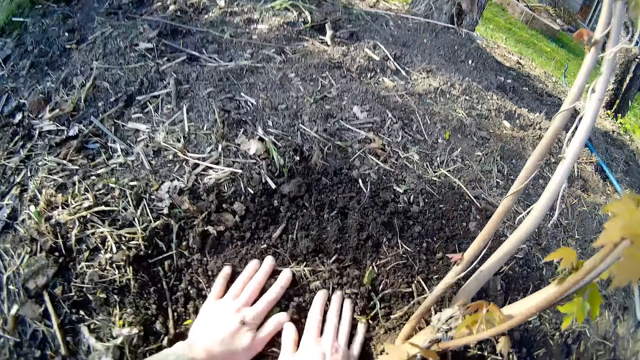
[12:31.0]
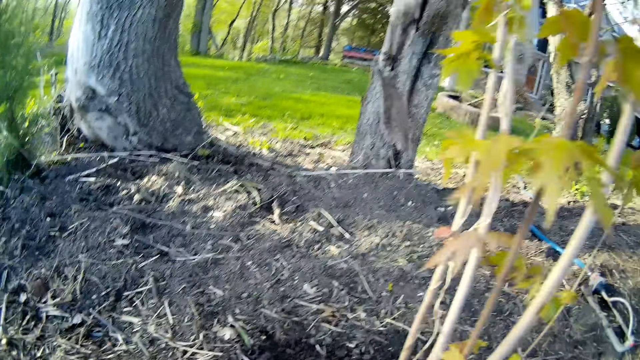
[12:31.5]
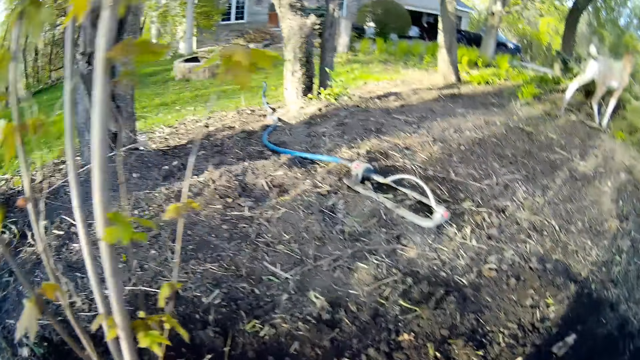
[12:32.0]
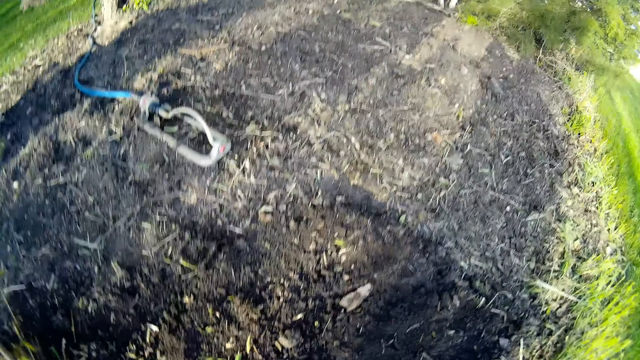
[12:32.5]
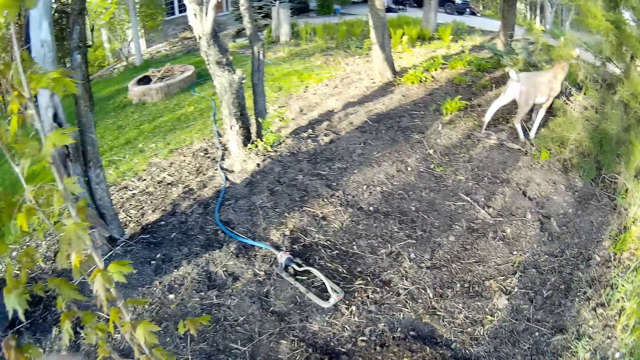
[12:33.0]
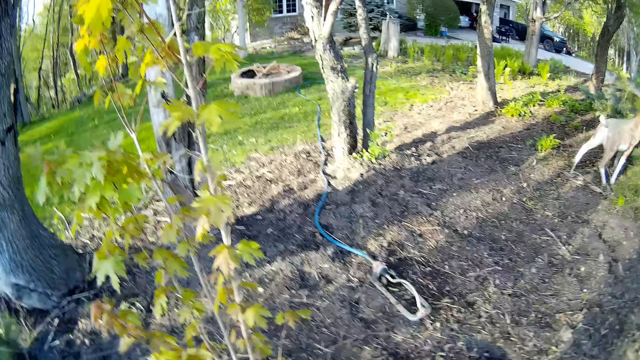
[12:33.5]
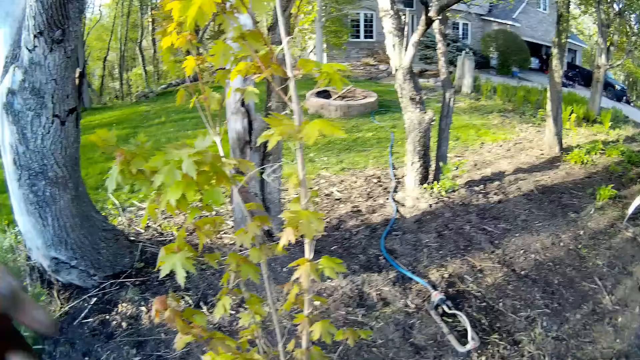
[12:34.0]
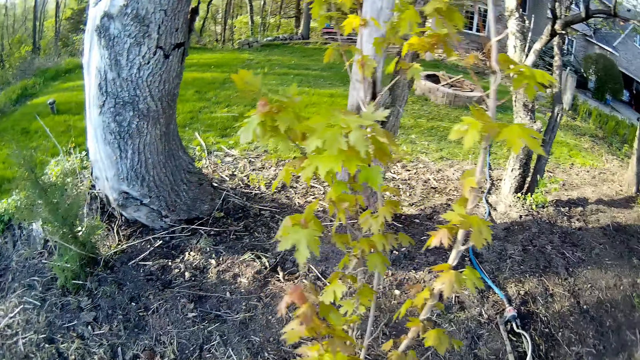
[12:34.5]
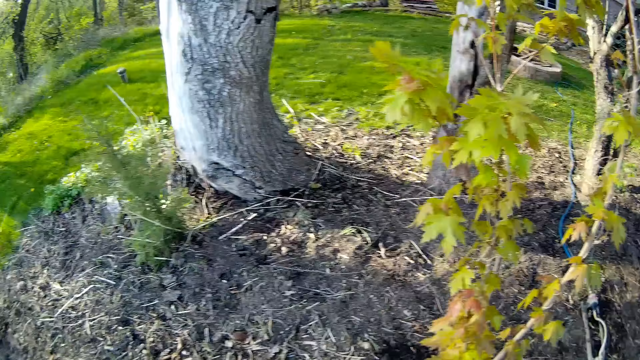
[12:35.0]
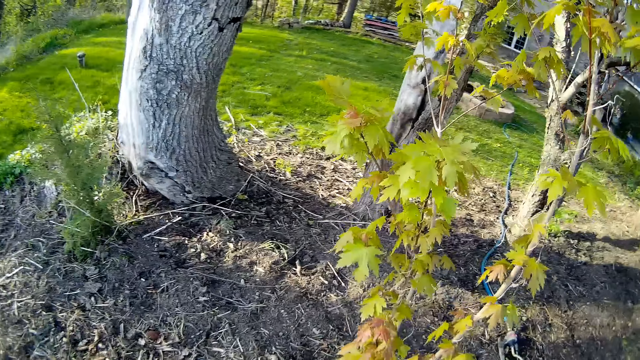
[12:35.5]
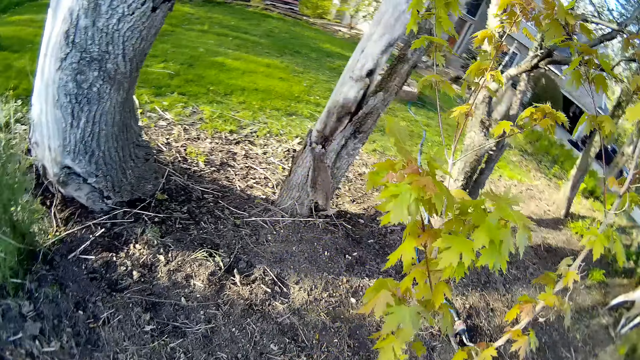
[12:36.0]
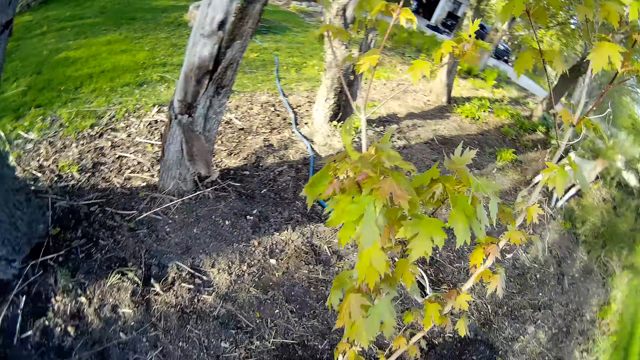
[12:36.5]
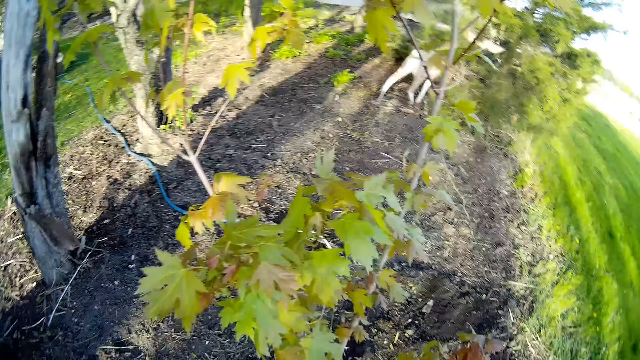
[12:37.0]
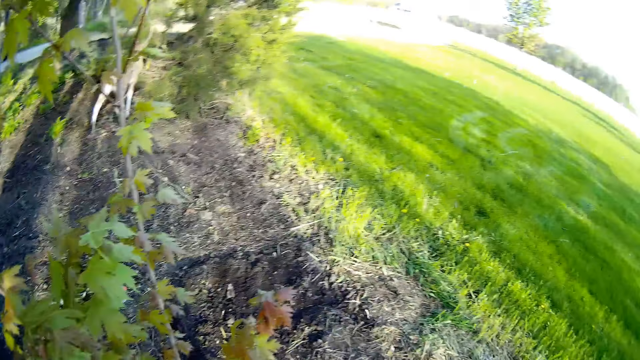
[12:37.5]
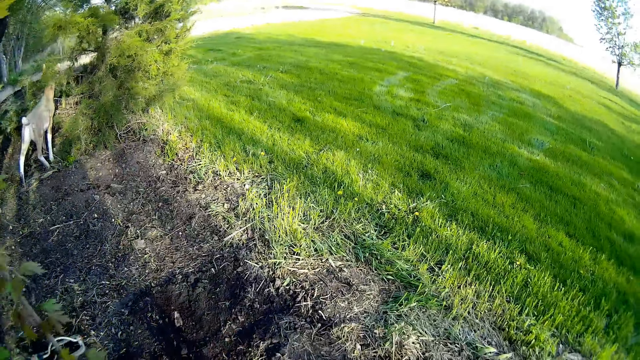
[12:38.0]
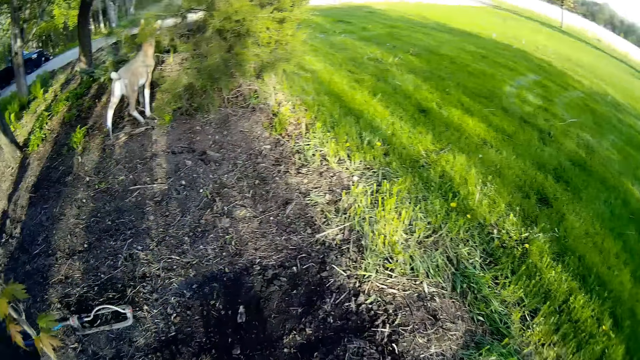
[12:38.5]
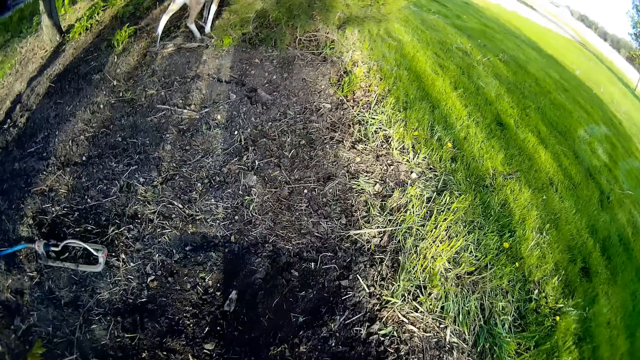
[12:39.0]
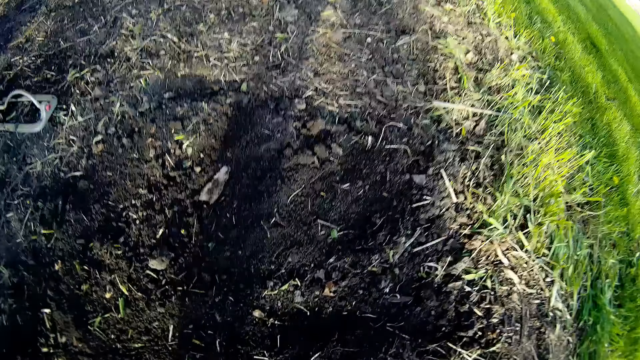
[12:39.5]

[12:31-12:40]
The camera wearer presses the soil on the ground with both hands. They look around, move the hand, and look around.

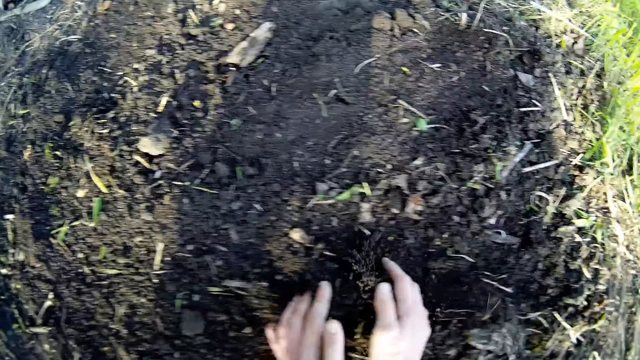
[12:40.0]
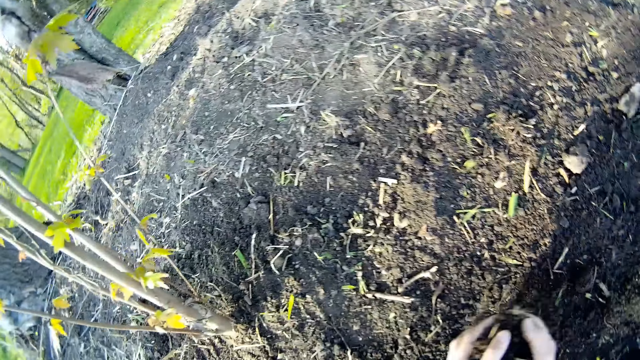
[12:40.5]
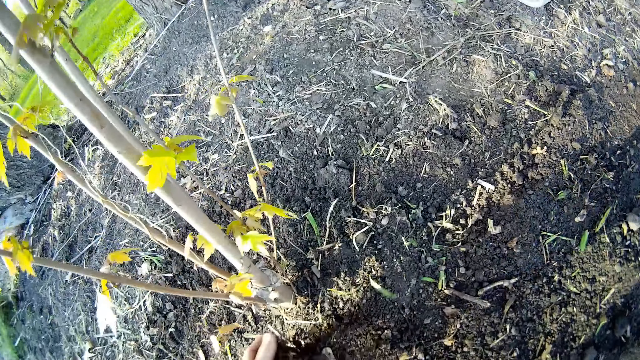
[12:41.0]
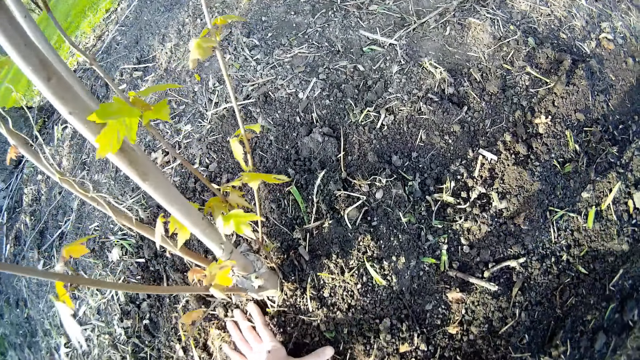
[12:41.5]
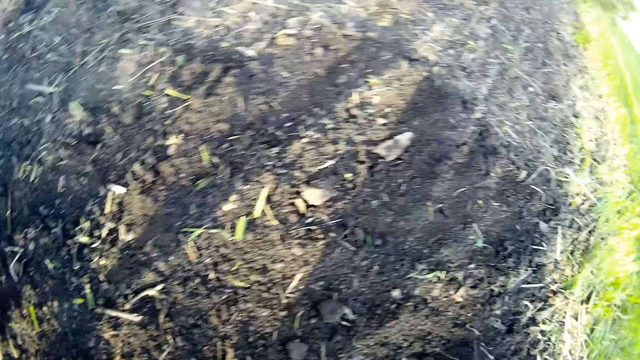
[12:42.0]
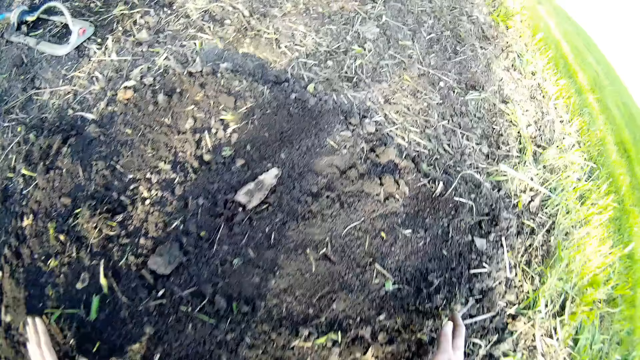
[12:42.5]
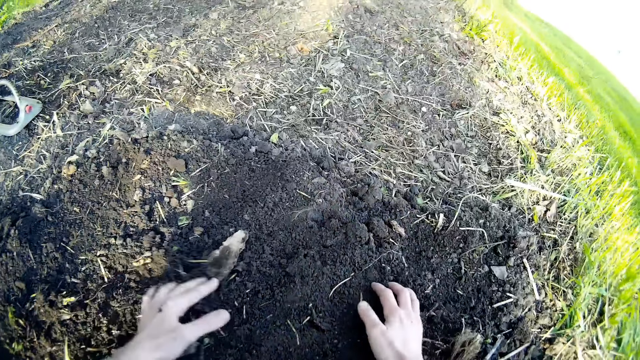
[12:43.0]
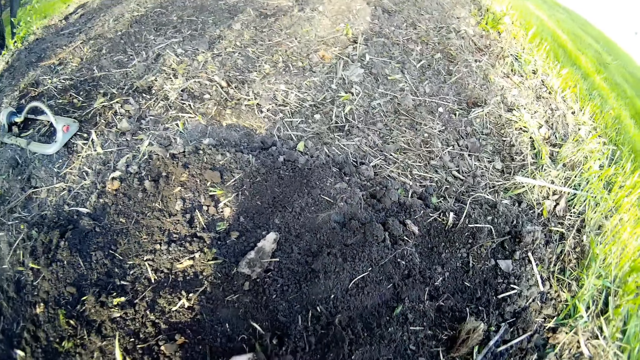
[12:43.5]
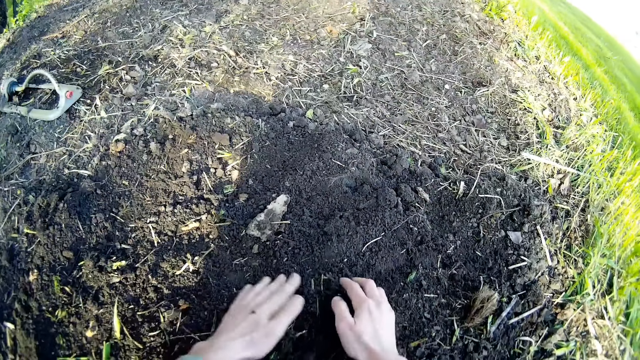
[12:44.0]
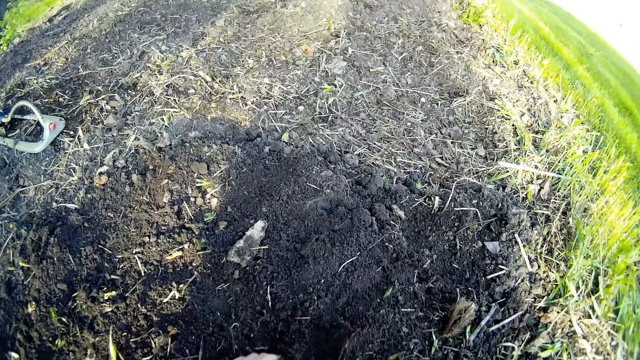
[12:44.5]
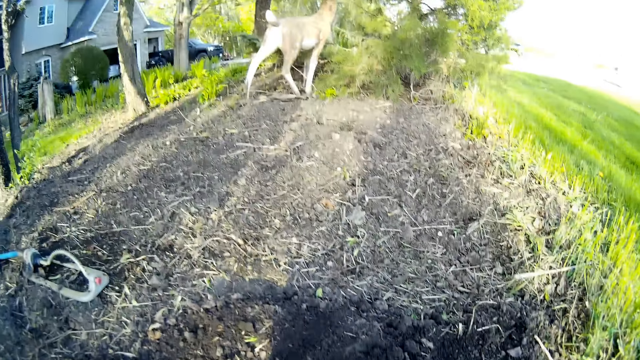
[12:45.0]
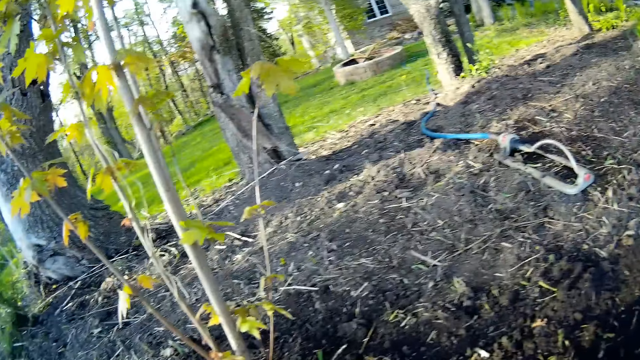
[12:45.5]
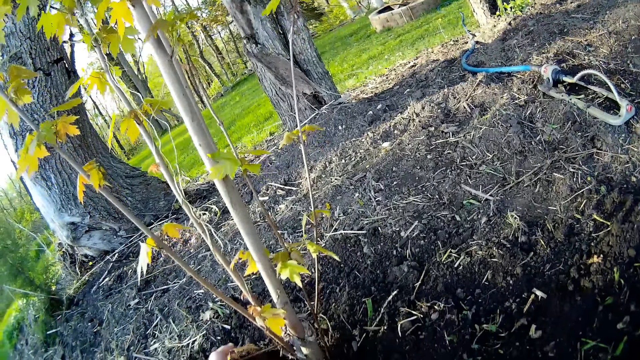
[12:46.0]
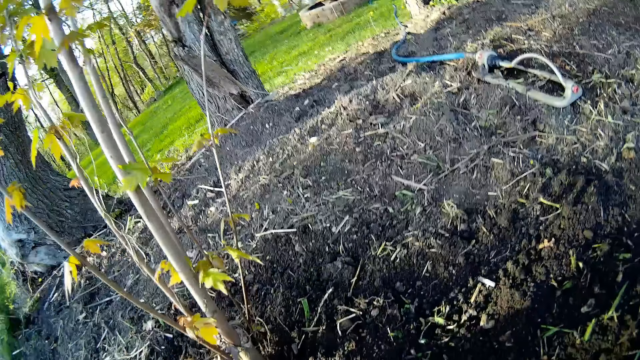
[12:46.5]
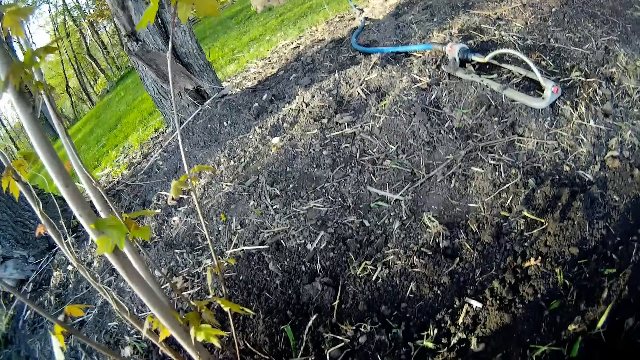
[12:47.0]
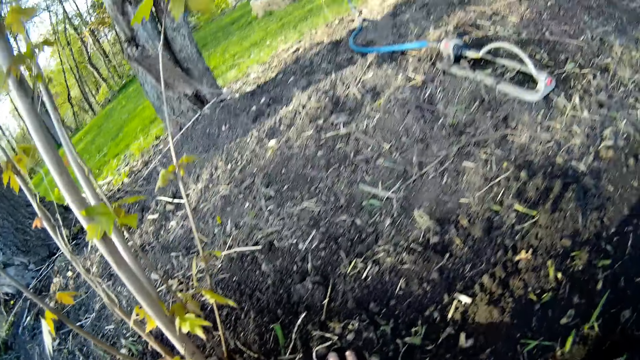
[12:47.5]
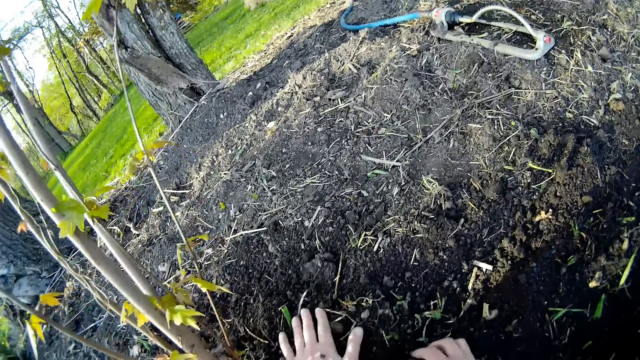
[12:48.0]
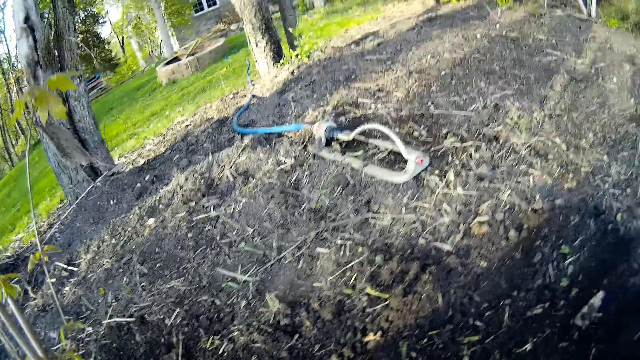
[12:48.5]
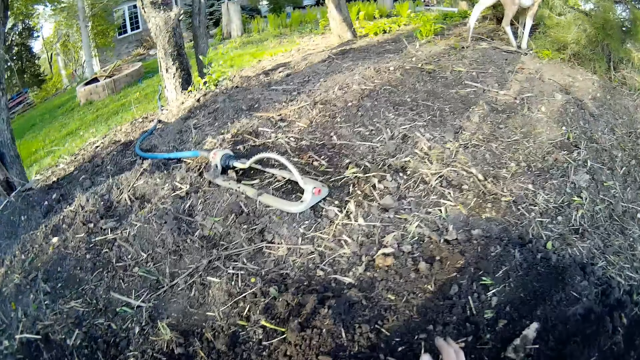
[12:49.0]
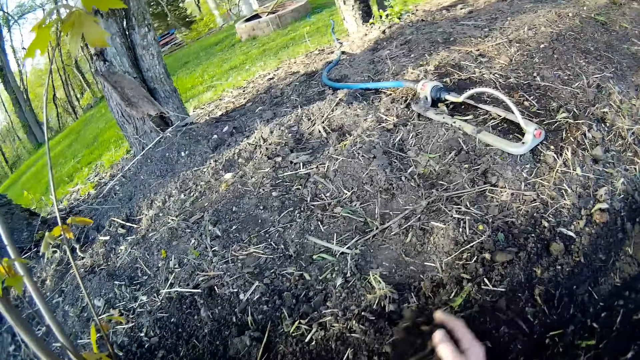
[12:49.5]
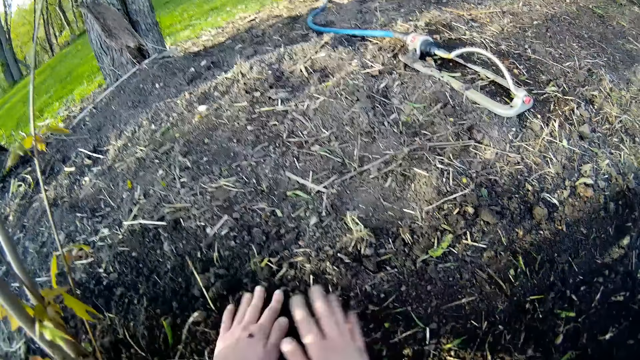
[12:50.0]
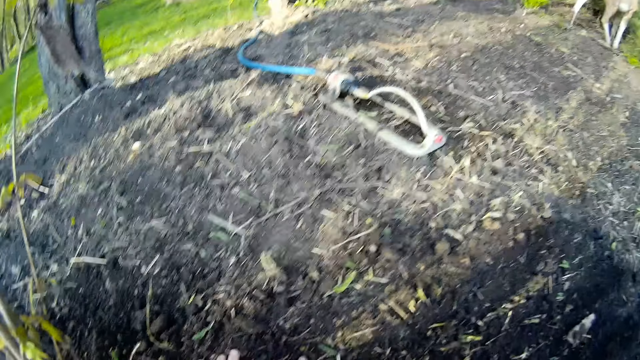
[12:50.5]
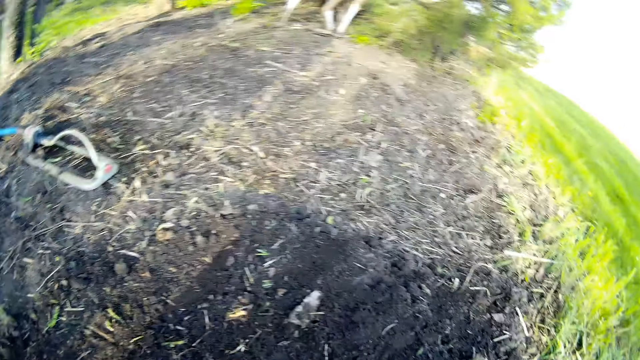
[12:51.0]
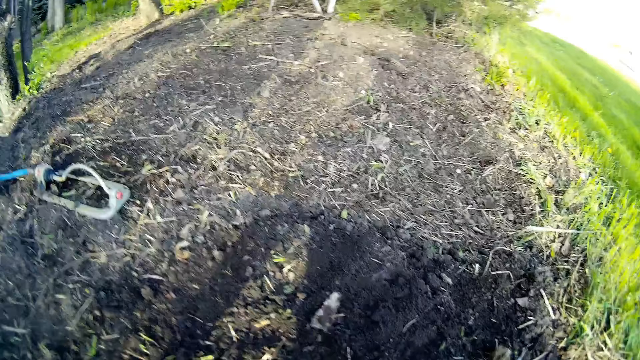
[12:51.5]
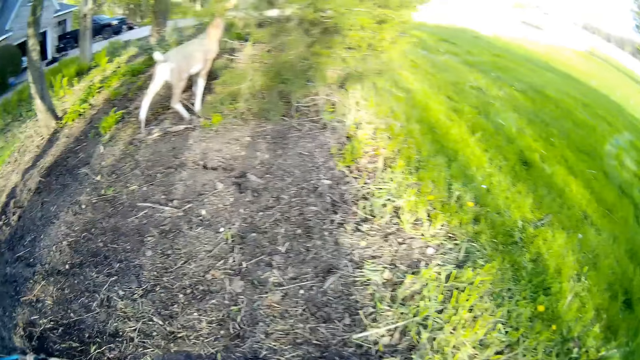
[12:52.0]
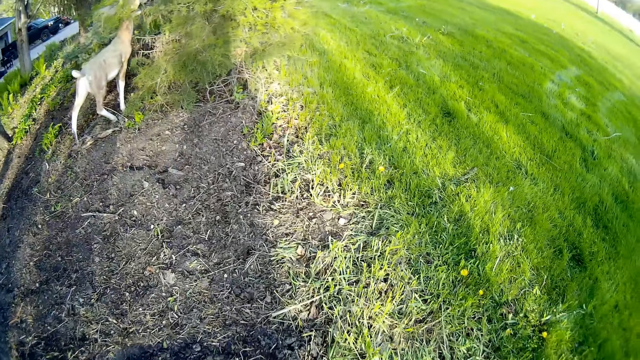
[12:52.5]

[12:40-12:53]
The camera wearer gathers the soil on the ground with both hands. He pours the soil on the ground around the plant with both hands. He looks around. He presses the soil on the ground with his left hand. He gathers the soil on the ground with both hands. He pours the soil around the plant. He presses the soil on the ground around the plant with his right hand. He presses the soil on the ground with his left hand. He gathers the soil on the ground with his right hand. He presses the soil on the ground with both hands. He looks around.
